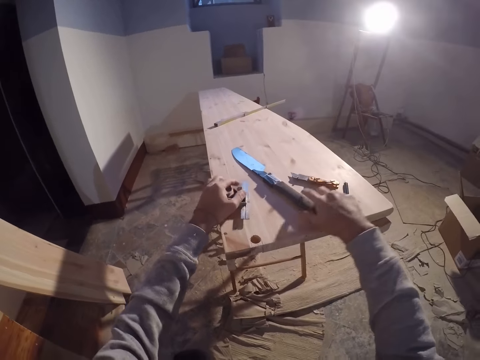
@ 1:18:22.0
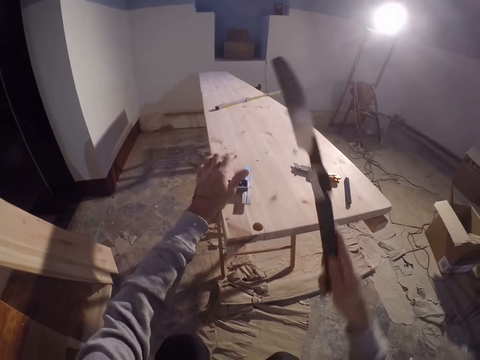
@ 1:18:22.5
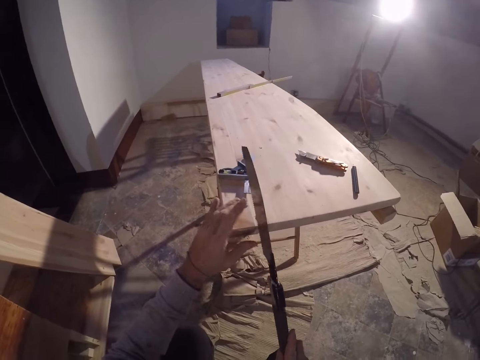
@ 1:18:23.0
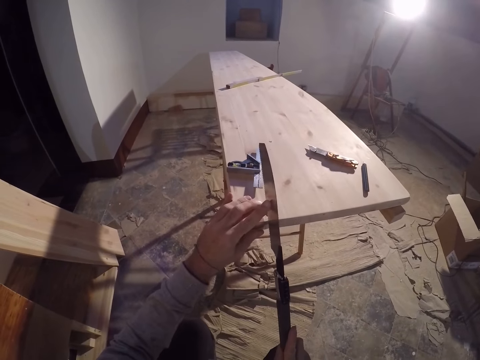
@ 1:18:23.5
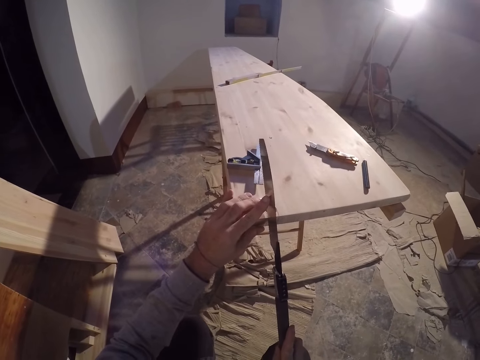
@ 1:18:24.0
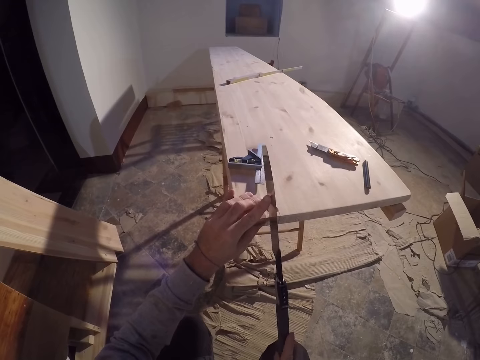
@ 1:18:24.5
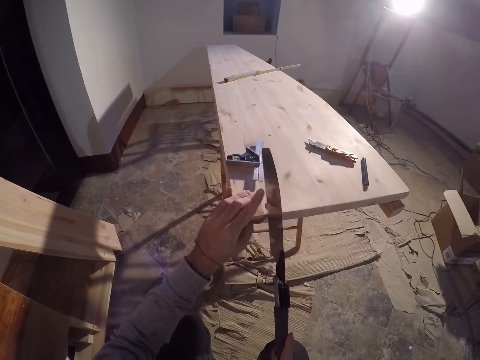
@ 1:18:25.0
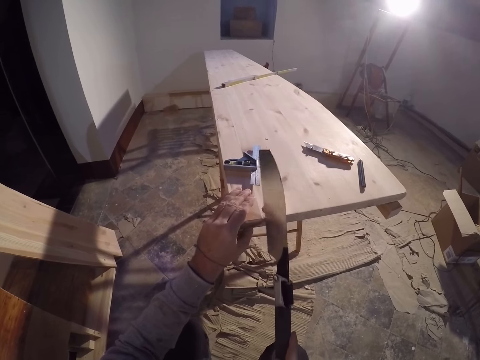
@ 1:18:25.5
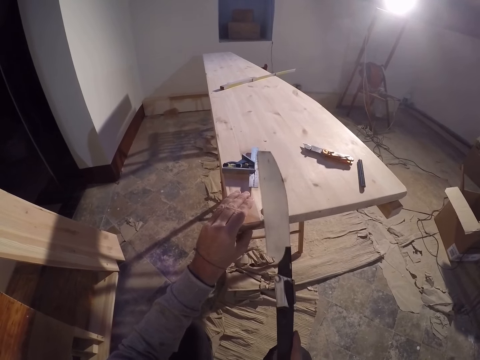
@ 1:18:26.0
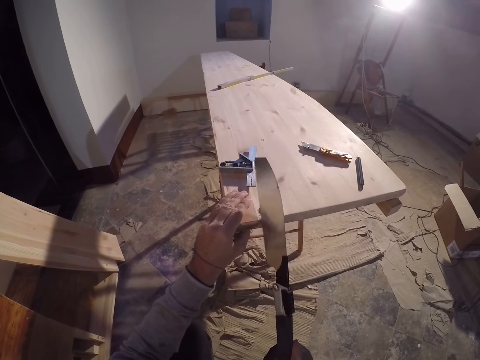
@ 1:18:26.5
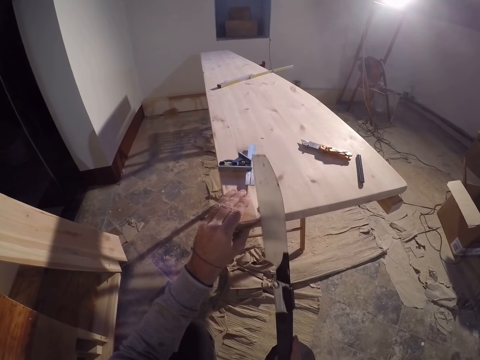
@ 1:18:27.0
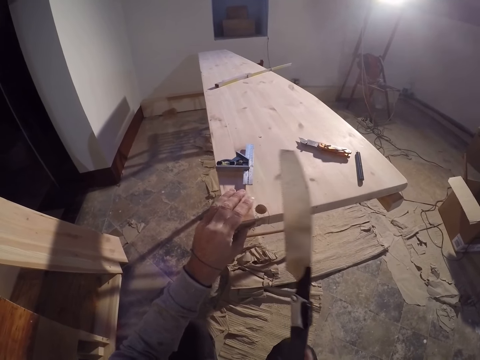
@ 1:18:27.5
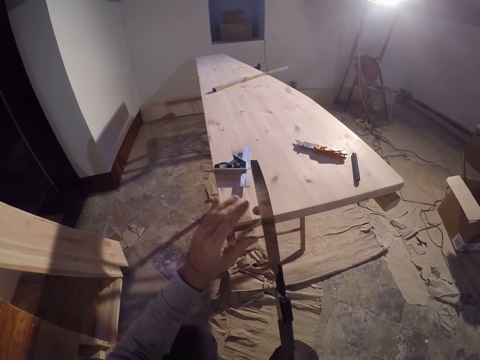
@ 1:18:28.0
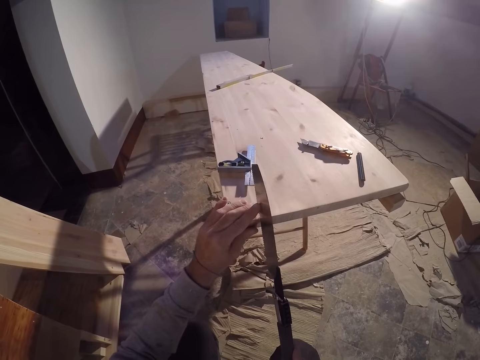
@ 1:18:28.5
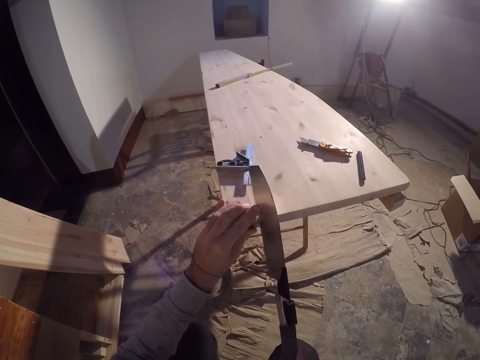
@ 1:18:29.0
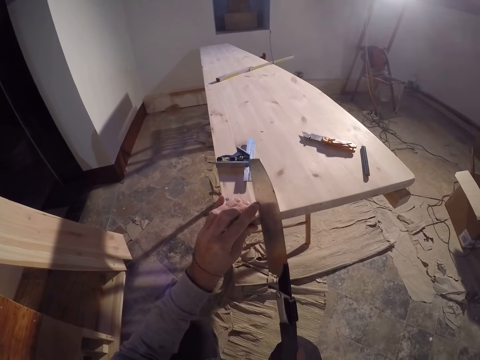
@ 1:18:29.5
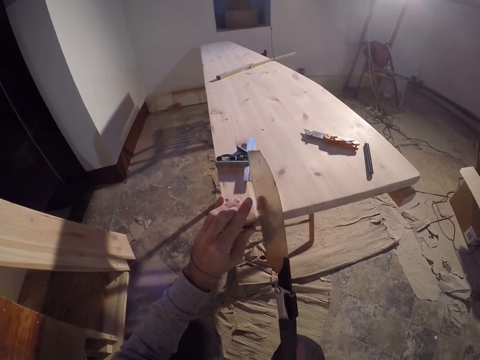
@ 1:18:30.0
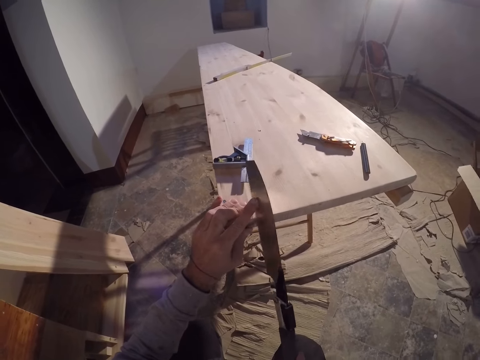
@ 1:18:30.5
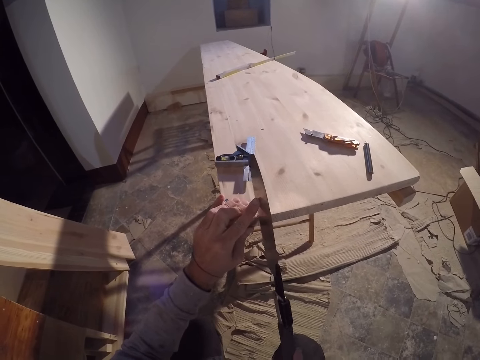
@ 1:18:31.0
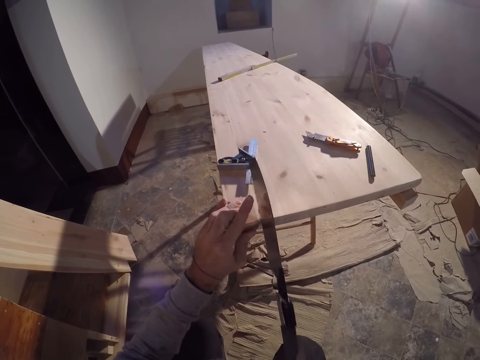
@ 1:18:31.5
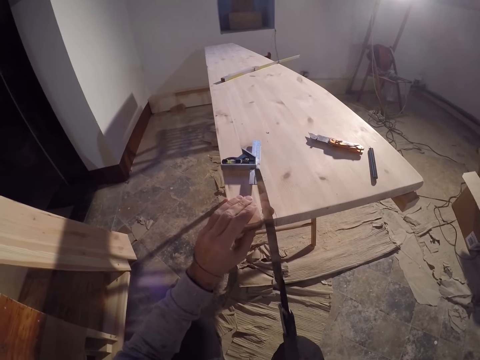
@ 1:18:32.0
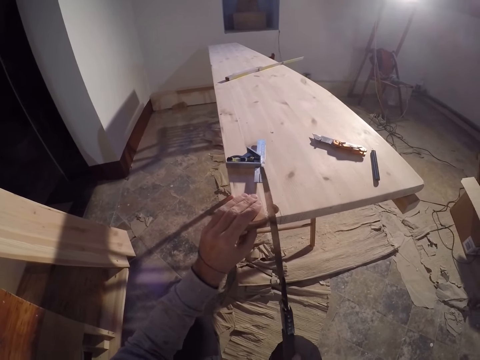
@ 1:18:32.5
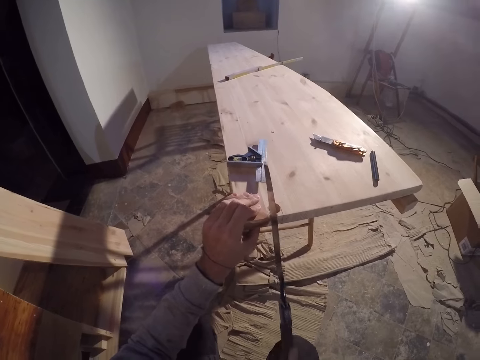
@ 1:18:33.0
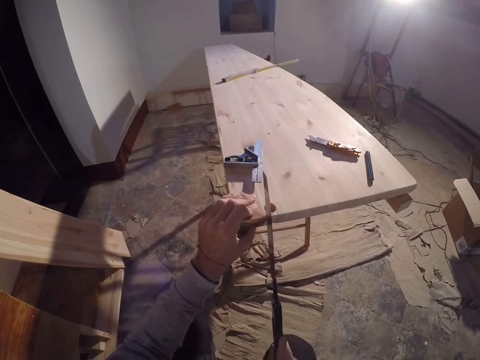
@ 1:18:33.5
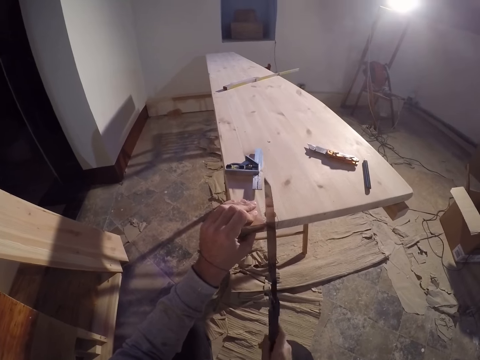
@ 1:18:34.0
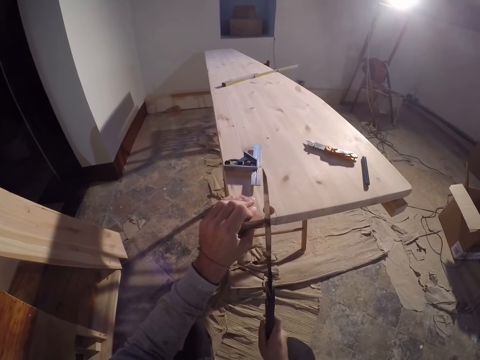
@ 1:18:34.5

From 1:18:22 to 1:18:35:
The camera wearer drops the vernier caliper on the wood with his left hand. He takes the hand saw from the top of the wood with his right hand. He places the hand saw on the wood with both hands. He cuts the wood with the hand saw in his right hand. He dusts the wood with his left hand. He places the hand saw on the wood with both hands. He cuts the wood with the hand saw in his right hand.

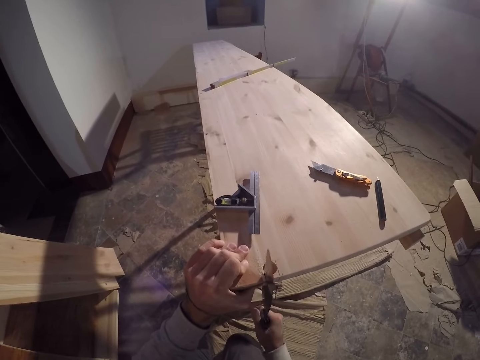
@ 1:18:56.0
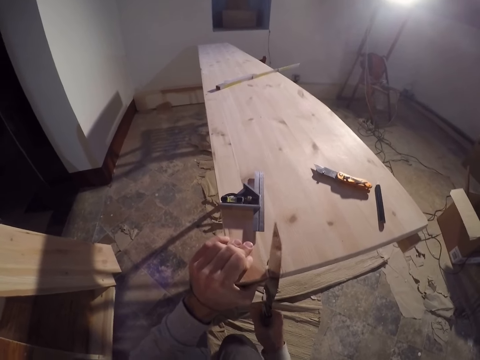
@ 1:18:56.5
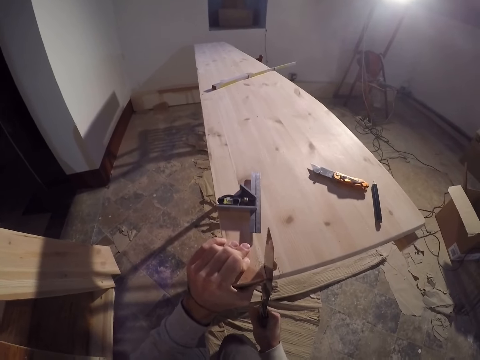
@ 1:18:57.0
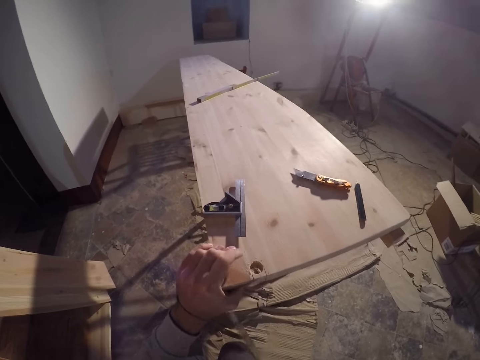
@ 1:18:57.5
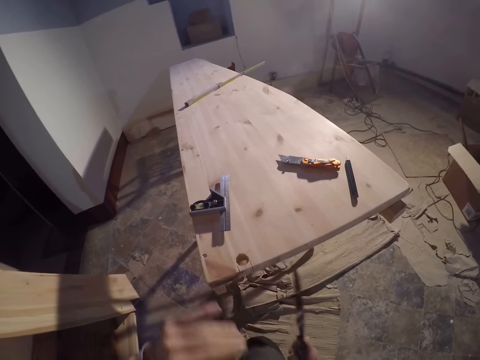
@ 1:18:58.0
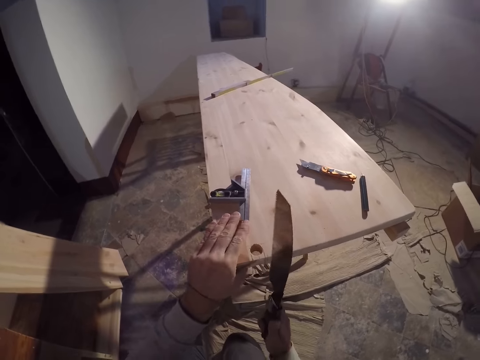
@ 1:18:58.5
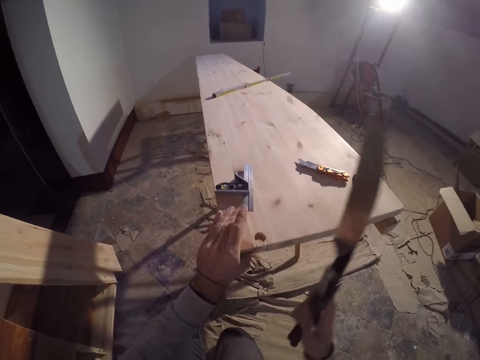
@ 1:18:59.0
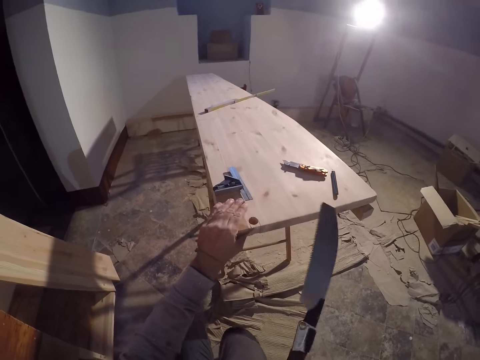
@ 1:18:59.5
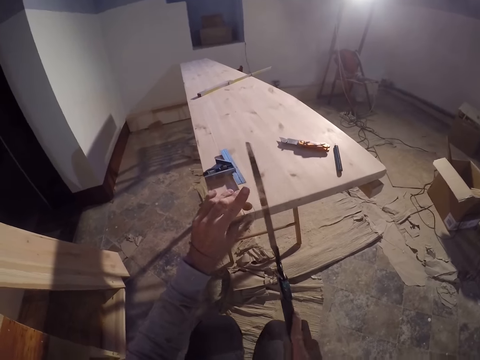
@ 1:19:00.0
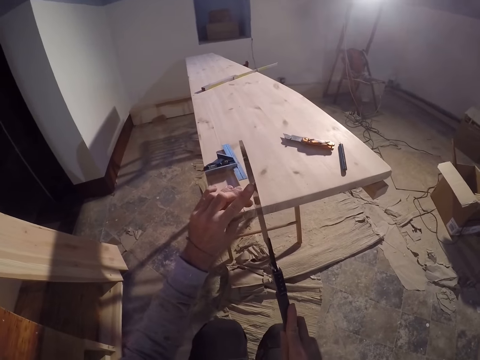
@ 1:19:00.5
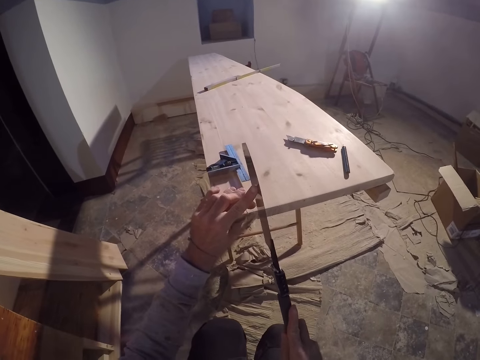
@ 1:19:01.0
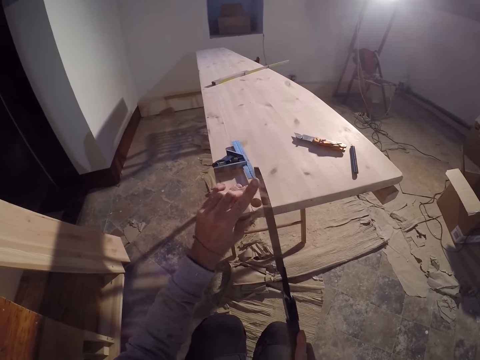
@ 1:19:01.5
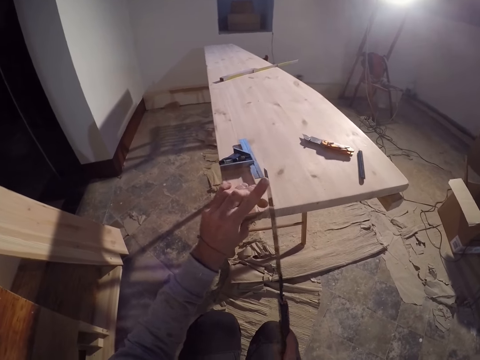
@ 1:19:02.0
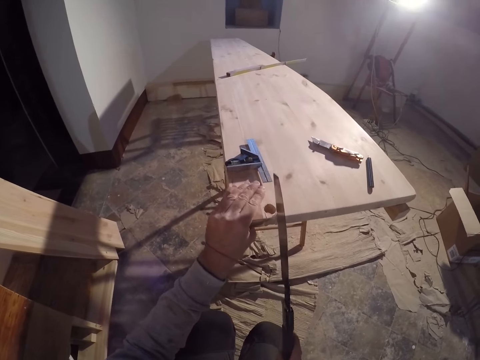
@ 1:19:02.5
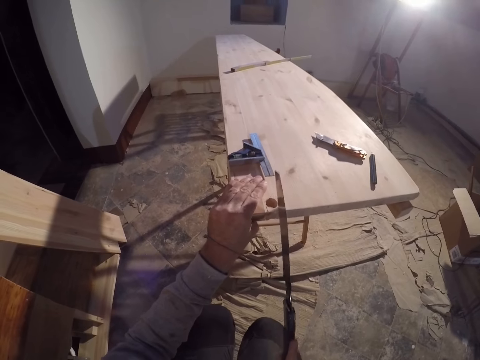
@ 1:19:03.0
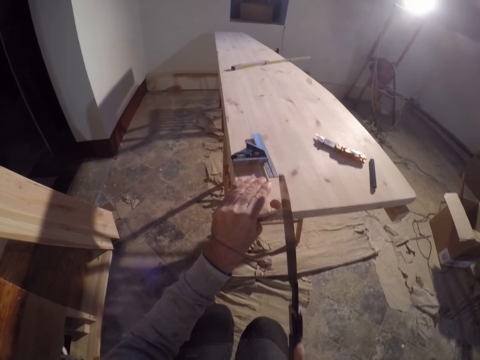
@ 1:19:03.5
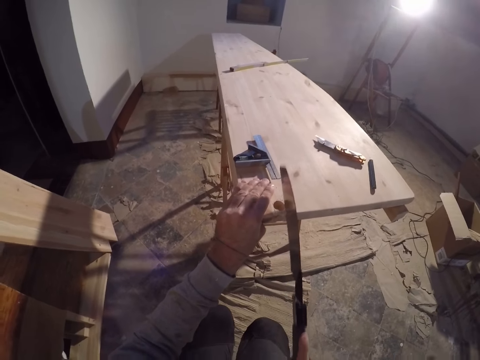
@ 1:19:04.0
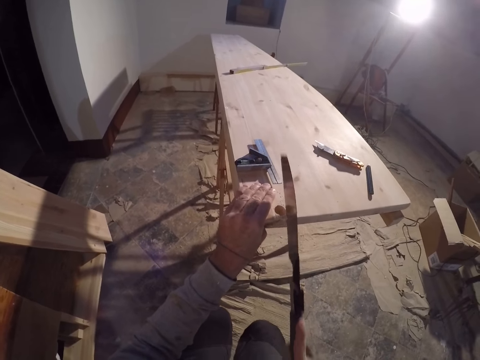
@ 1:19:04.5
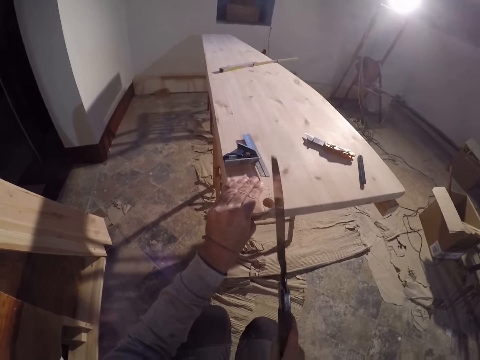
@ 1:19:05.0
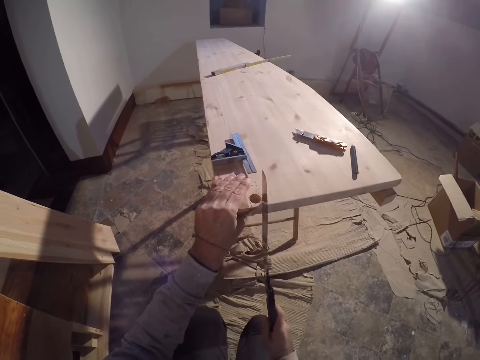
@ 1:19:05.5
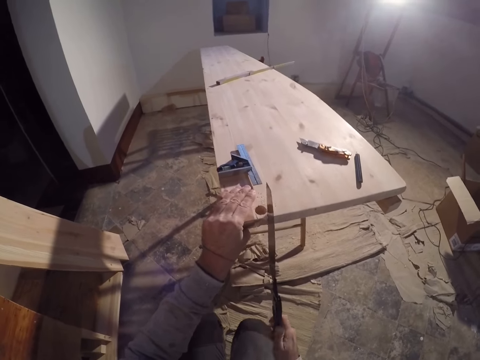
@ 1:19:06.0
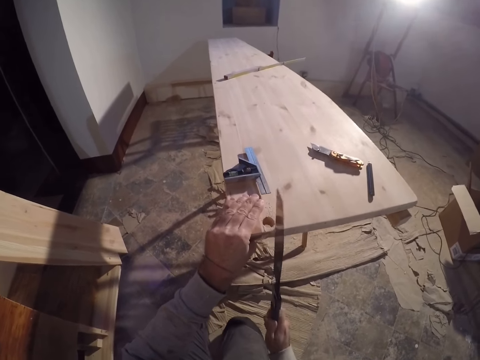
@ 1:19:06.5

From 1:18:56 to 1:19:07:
The camera wearer dusts the wood with his left hand. He raises the knife. He places the hand saw on the wood with both hands. He cuts the wood with the hand saw in his right hand.

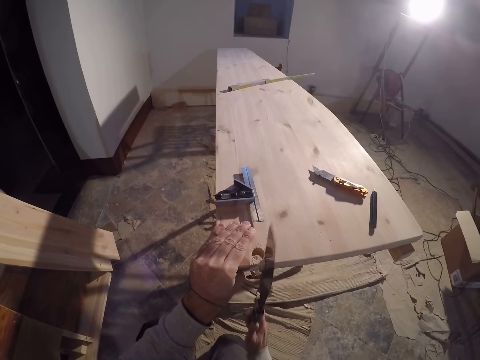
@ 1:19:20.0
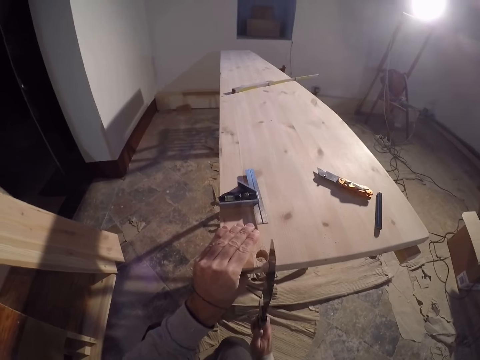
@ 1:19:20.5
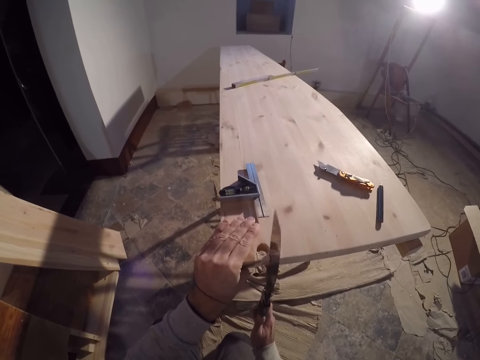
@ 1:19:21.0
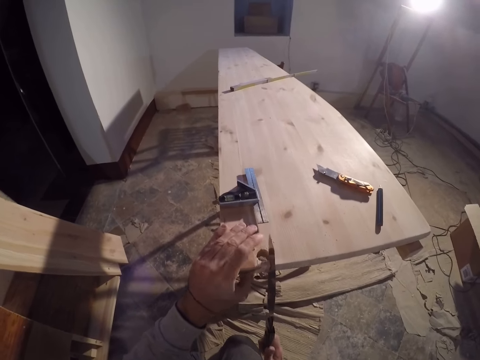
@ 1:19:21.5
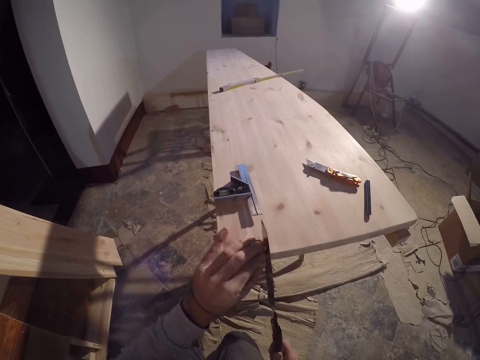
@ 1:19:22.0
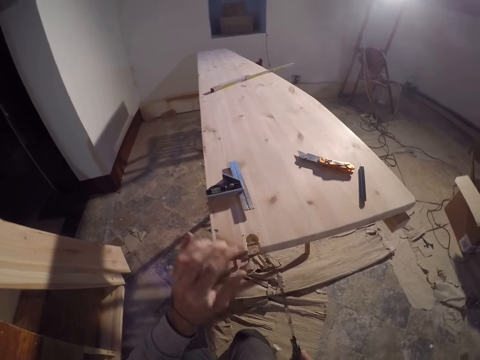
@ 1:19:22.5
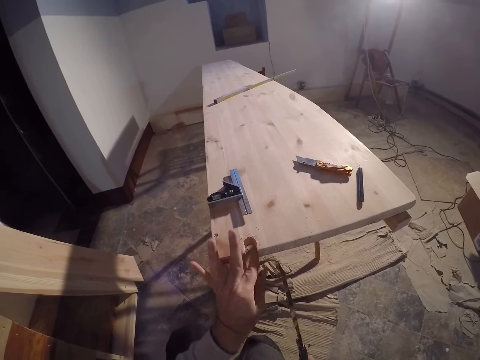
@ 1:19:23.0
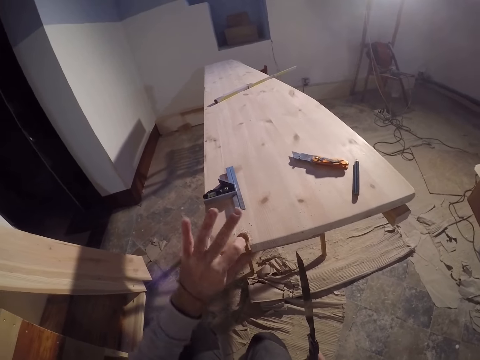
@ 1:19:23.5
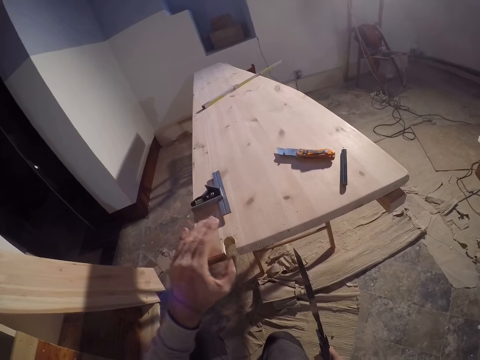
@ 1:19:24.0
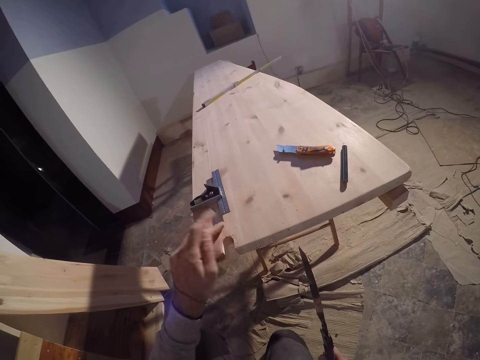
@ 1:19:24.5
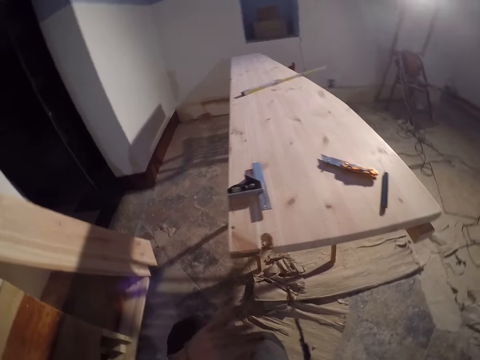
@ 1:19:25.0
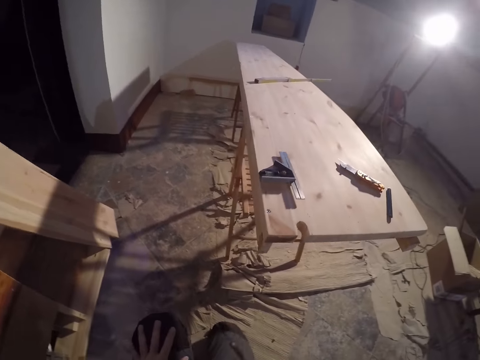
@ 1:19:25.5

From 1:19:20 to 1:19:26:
The camera wearer wipes the wood. He removes the cut part of the wood with his left hand.
